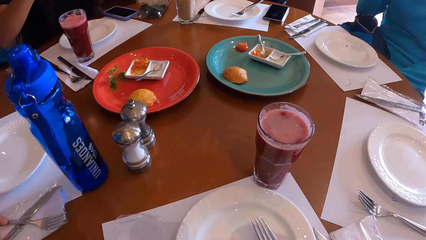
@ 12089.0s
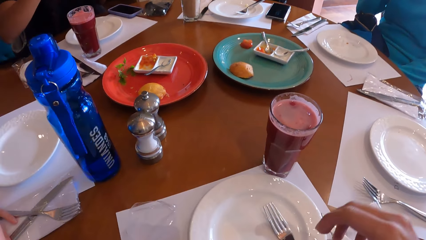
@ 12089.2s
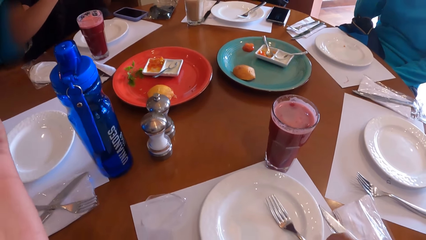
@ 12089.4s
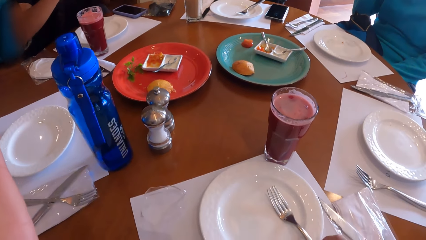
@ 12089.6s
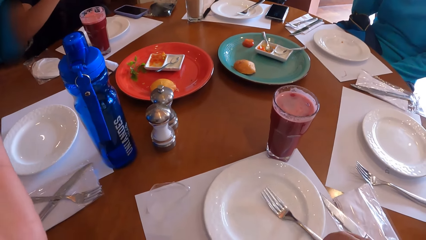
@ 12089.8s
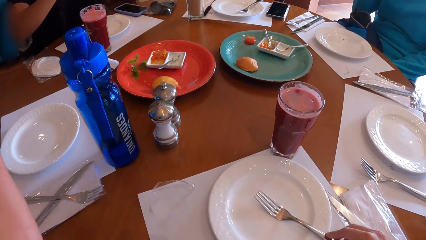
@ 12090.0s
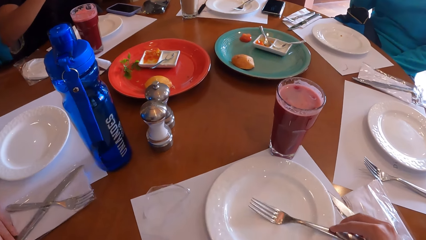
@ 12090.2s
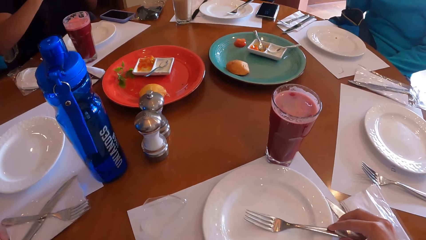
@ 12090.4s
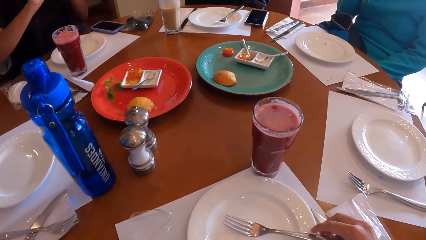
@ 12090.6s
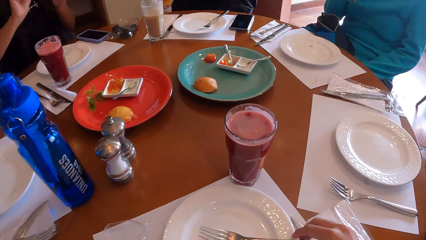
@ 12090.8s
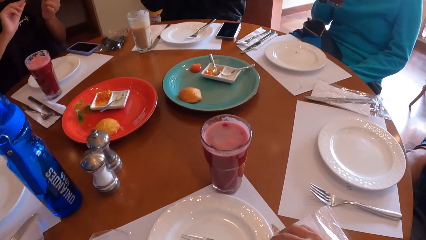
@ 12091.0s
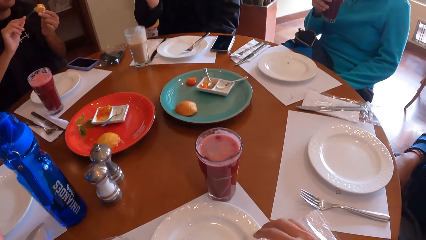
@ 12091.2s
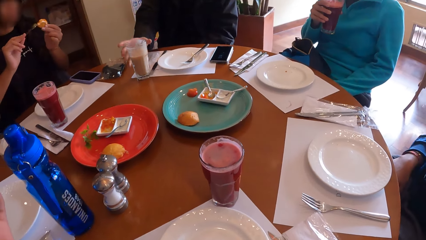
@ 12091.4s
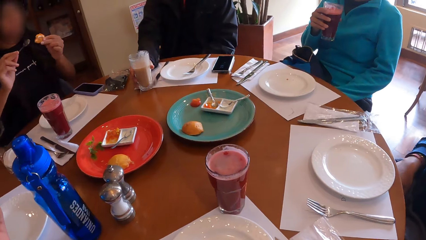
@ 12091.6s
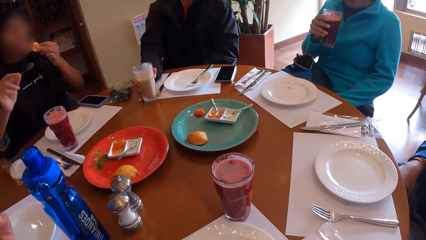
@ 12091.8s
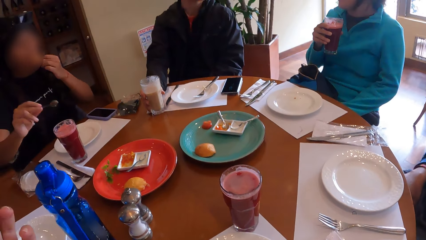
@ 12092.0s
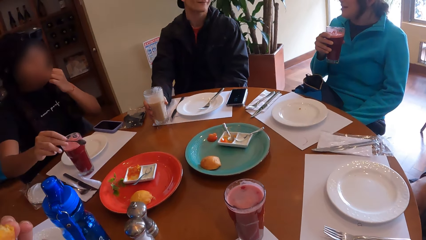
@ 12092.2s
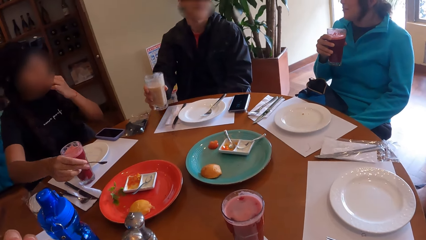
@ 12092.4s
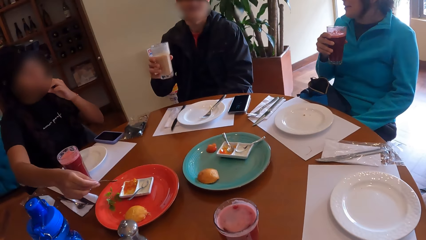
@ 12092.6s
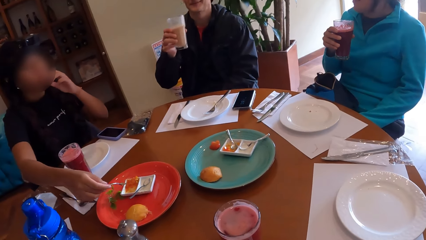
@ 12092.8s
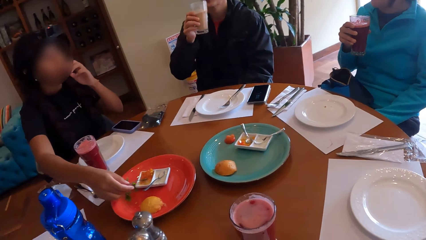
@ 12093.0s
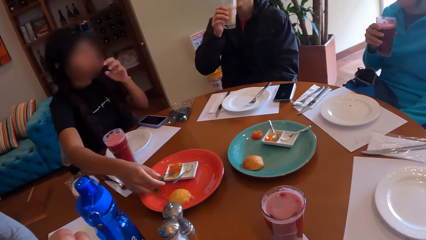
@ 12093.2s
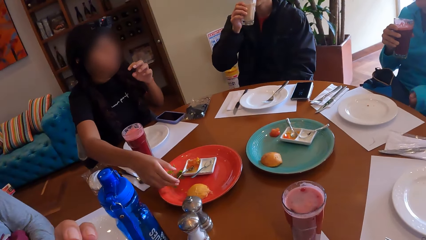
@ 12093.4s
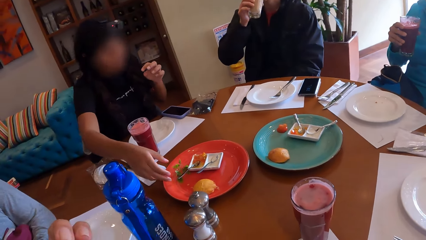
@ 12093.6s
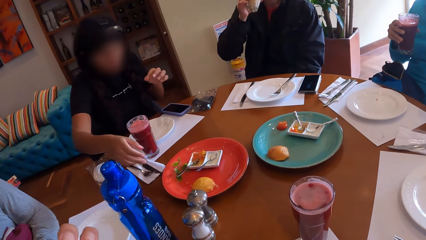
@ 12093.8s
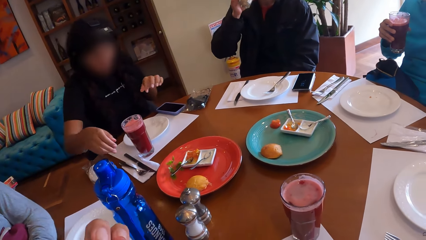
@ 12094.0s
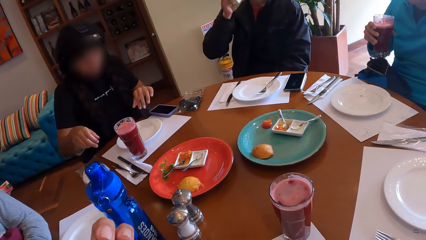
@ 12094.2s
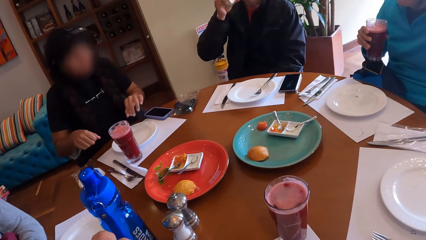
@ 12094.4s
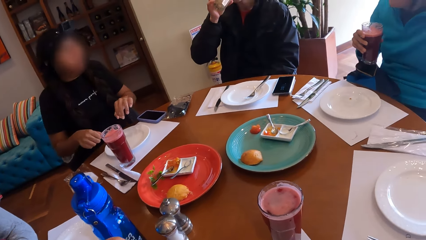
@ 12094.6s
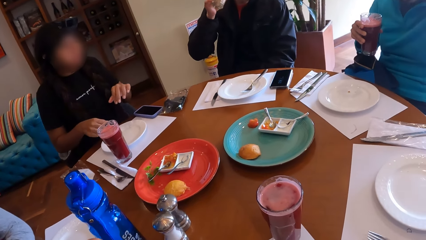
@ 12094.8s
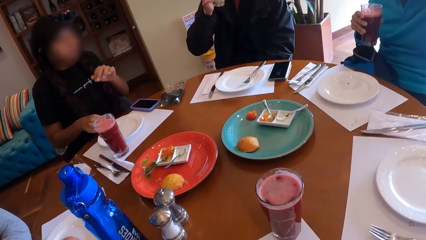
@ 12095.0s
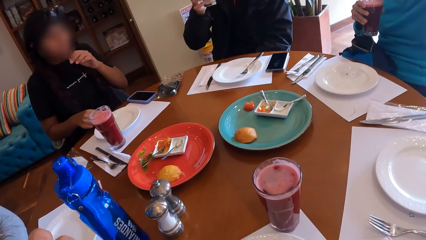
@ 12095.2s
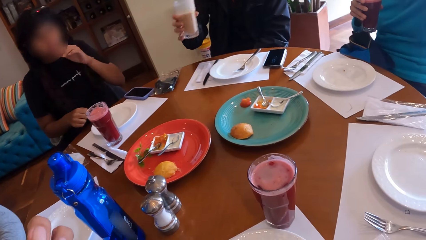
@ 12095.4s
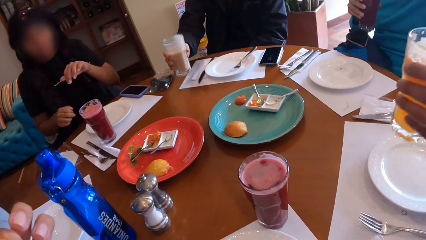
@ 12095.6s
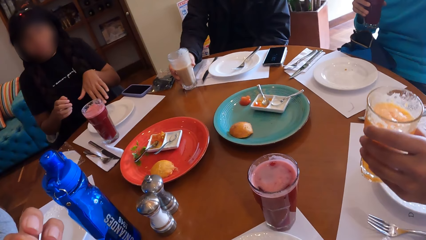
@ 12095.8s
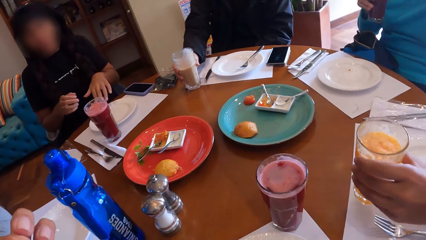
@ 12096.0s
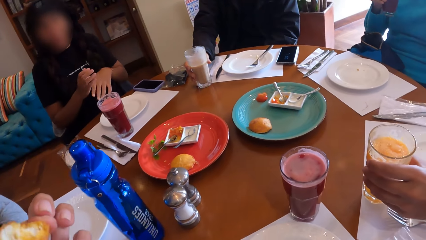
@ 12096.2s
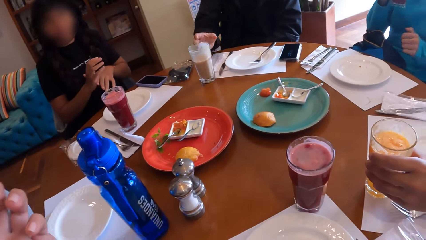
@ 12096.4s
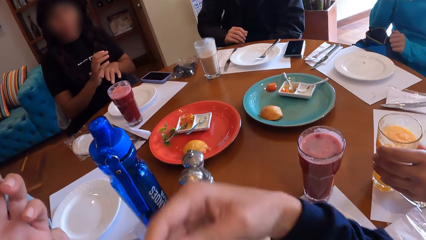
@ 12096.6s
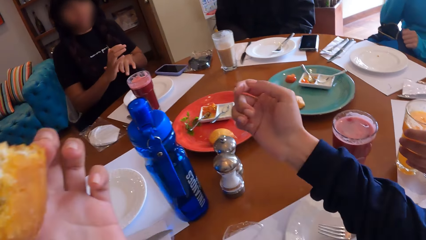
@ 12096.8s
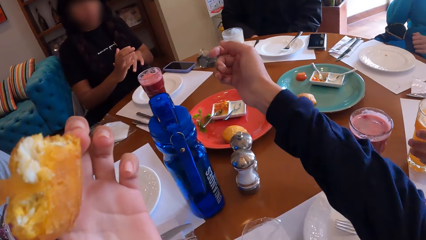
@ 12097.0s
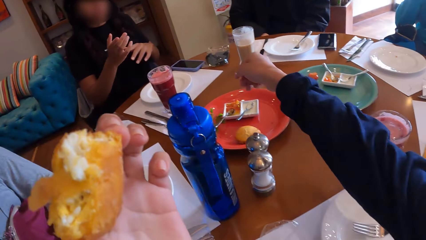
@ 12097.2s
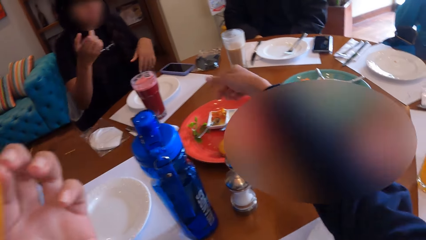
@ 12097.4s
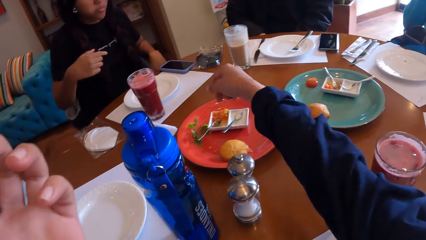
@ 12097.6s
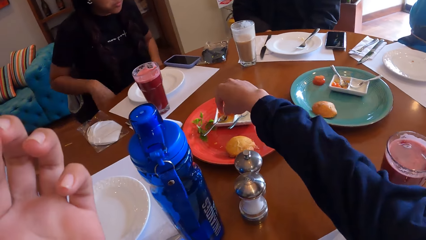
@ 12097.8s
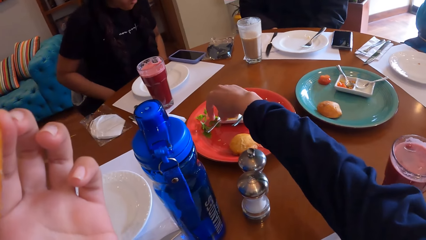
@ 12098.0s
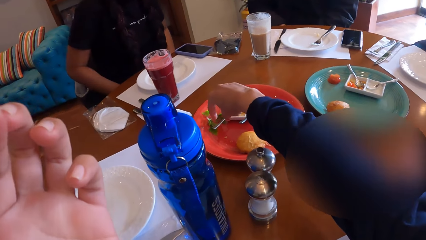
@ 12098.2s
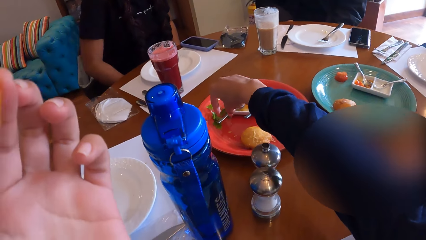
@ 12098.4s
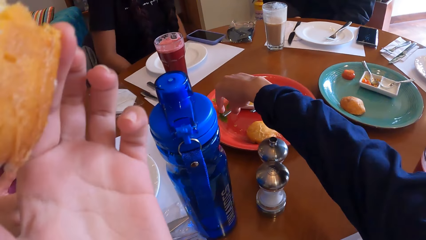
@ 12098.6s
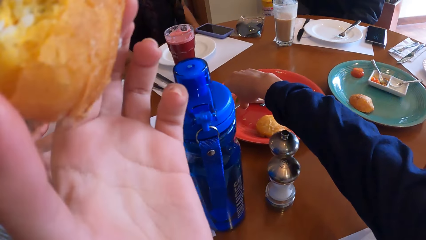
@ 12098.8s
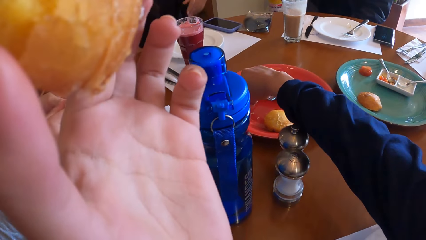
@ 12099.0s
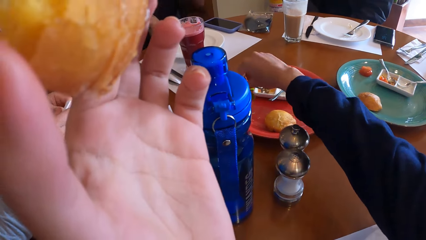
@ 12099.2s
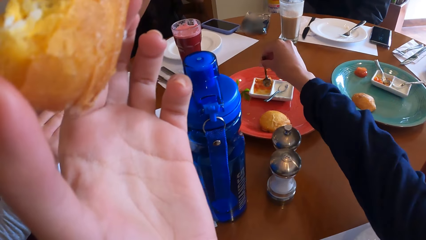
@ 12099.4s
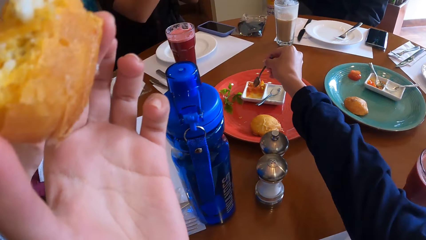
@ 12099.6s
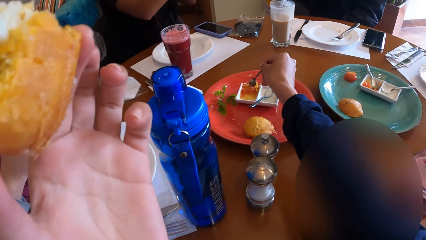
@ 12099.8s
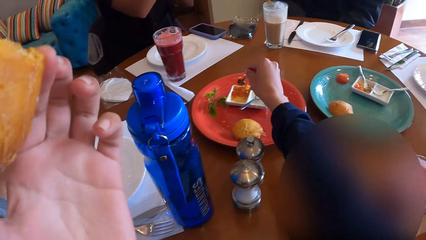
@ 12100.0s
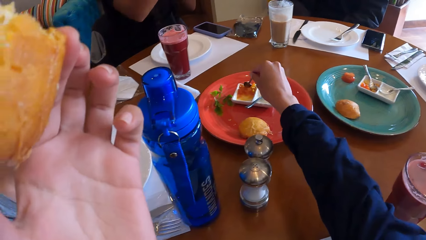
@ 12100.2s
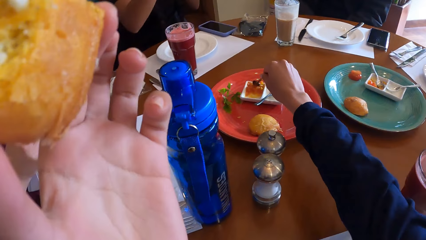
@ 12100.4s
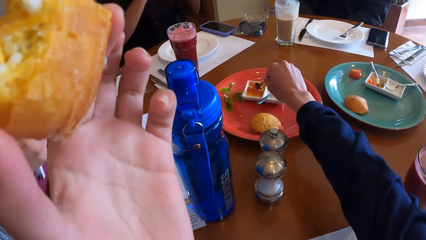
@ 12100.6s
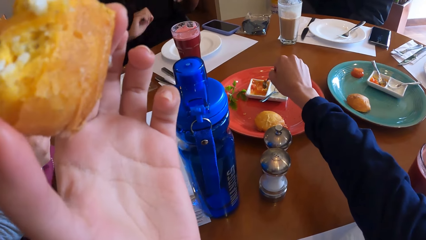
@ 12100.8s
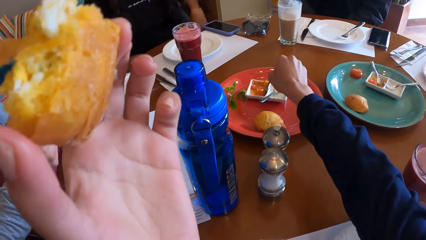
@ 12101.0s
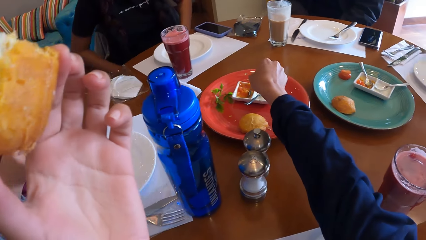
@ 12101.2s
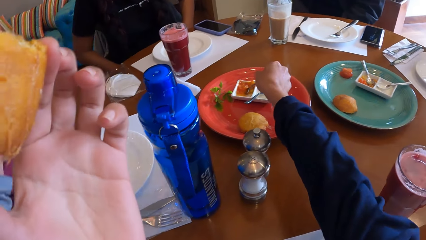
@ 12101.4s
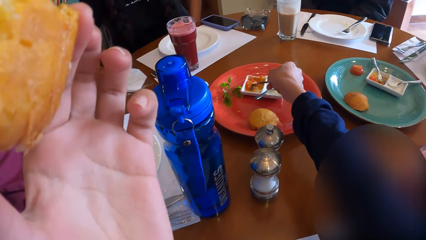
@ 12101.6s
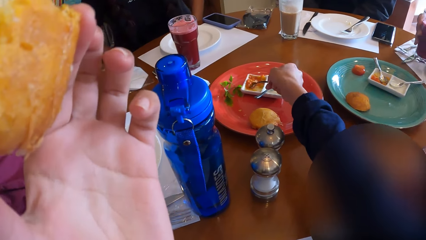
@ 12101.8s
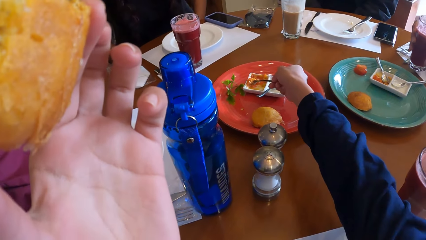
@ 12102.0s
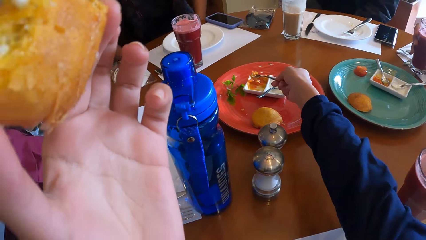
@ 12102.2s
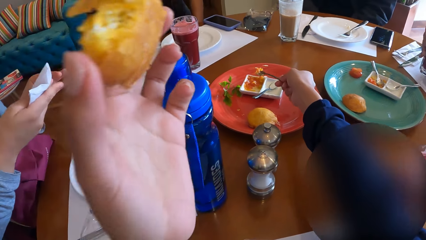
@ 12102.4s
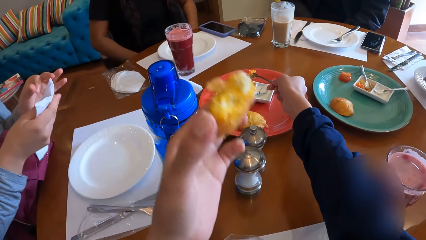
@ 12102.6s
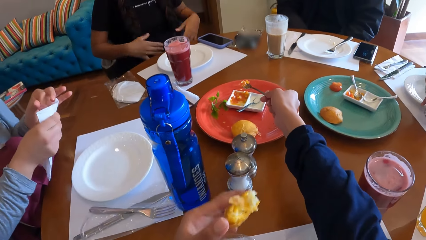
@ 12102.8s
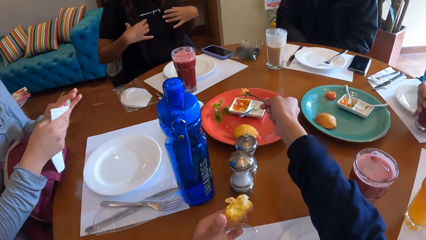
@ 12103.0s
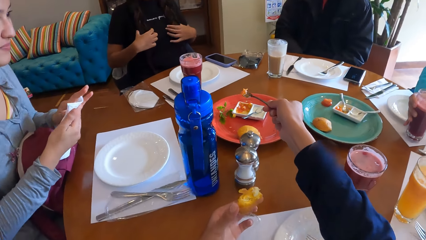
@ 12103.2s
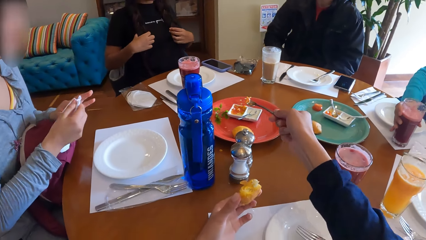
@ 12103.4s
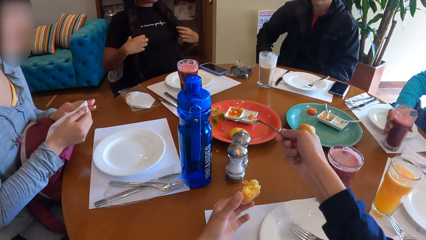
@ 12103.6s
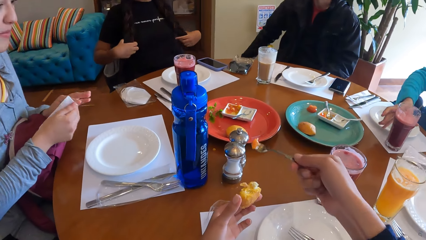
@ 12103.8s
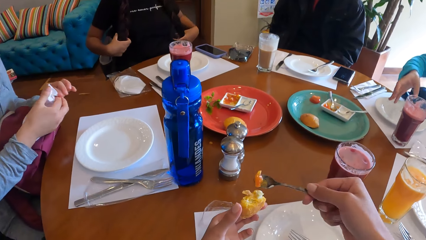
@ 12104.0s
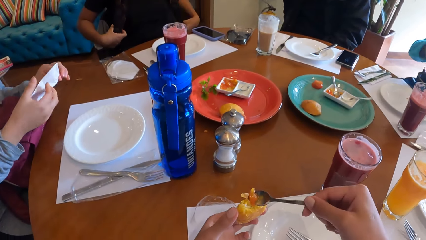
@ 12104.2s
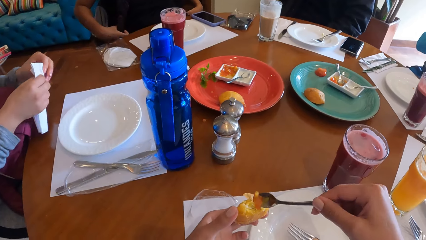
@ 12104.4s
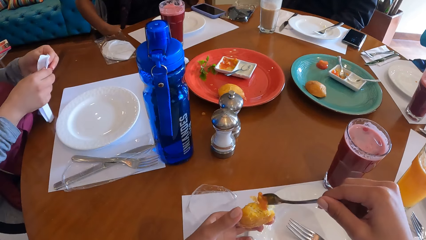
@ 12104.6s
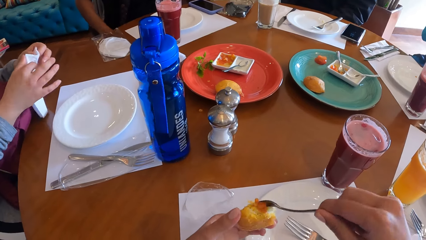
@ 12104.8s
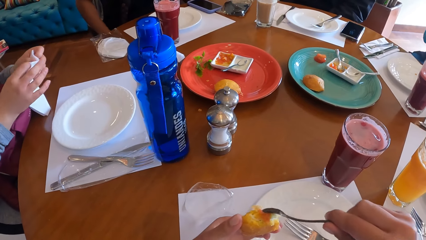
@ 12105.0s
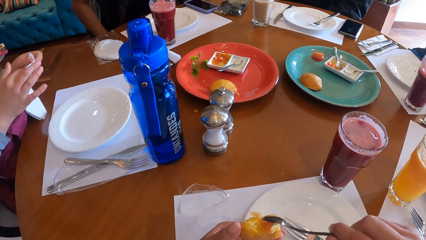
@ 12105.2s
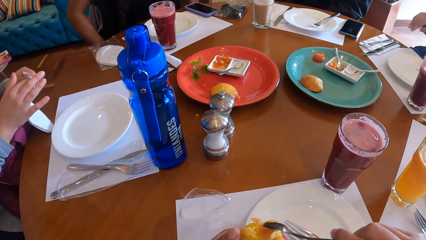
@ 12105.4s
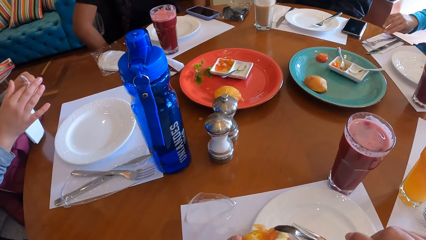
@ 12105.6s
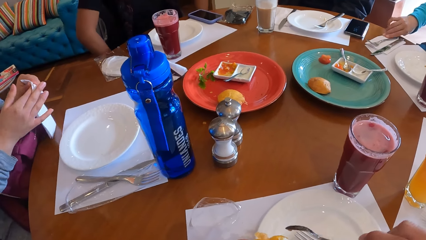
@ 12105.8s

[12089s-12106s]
The camera wearer holds the fork on the table with her right hand. She moves the fork on a plate. A man picks the cup from the table with his right hand. A woman puts the sauce on the snack in her left hand with the spoon in her right hand. The woman eats the snack with her left hand and drops the spoon in the dessert plate with her right hand. The man drinks from the cup with his right hand. The man drops the cup on the table with his right hand. Another man drops the cup on the table with his left hand. The camera wearer moves a hand. She picks the spoon from the dessert plate with her right hand. She takes sauce from the dessert plate with the spoon in her right hand. Another woman cleans both hands with a tissue paper. Another woman drops the cup from the table with her right hand. The camera wearer puts the sauce on the snack with the spoon in her right hand.
